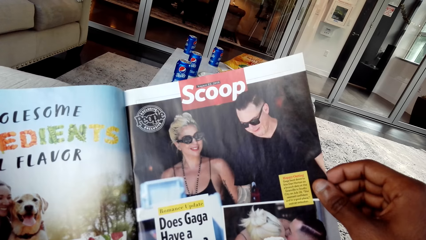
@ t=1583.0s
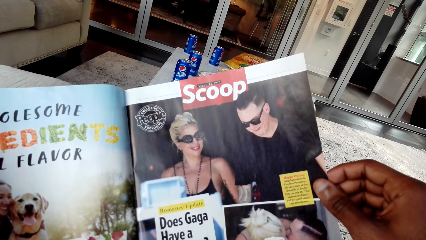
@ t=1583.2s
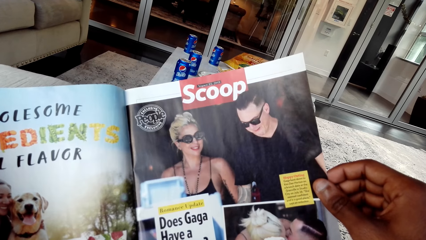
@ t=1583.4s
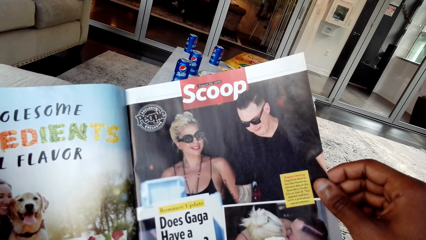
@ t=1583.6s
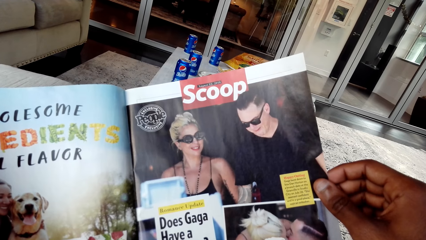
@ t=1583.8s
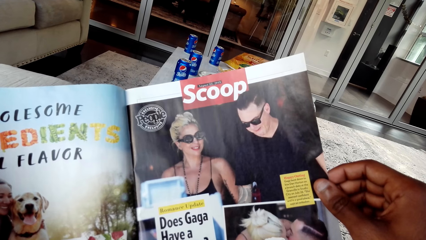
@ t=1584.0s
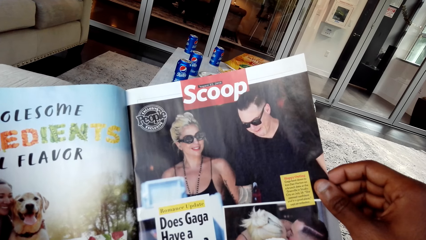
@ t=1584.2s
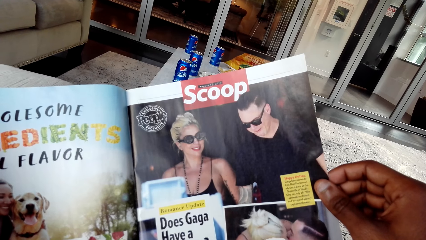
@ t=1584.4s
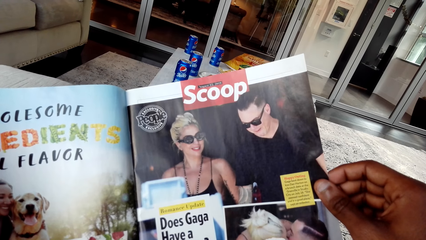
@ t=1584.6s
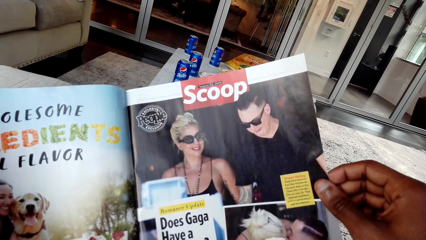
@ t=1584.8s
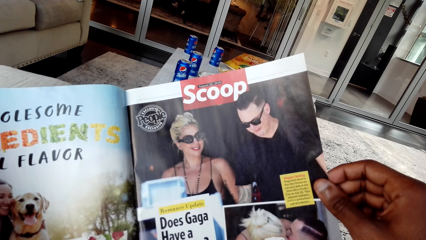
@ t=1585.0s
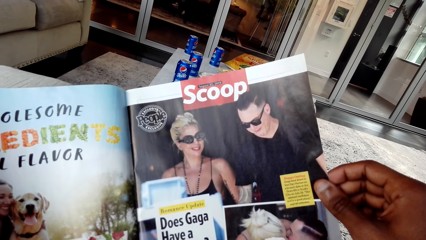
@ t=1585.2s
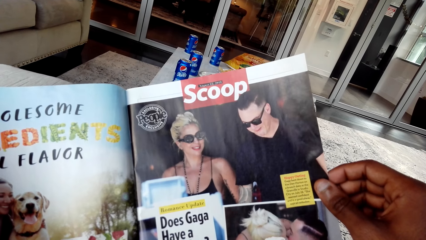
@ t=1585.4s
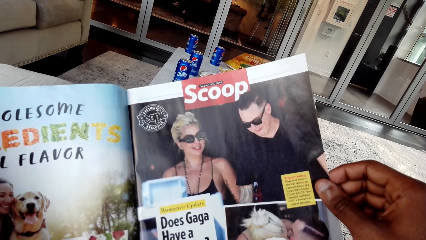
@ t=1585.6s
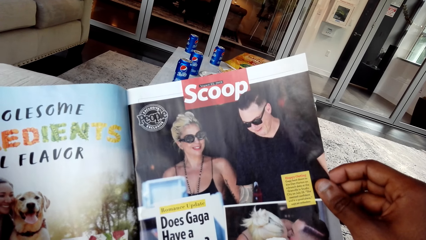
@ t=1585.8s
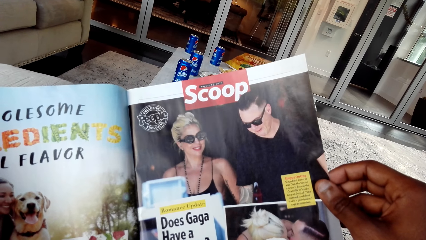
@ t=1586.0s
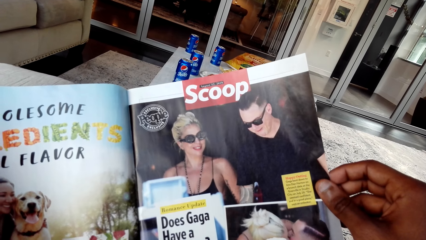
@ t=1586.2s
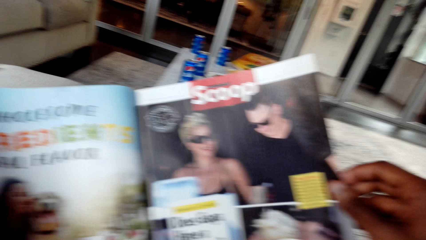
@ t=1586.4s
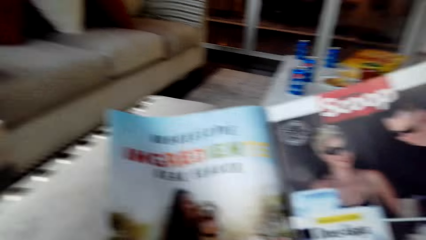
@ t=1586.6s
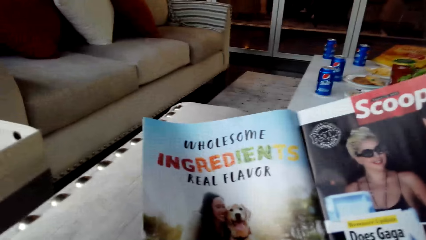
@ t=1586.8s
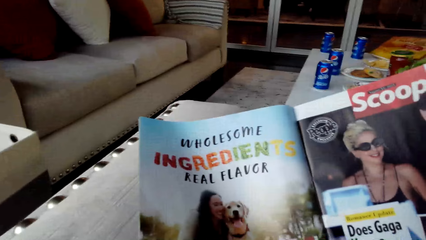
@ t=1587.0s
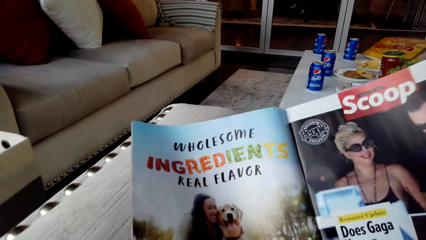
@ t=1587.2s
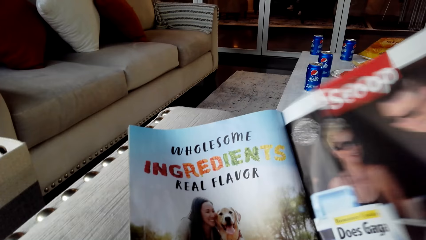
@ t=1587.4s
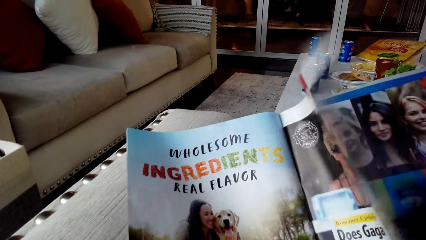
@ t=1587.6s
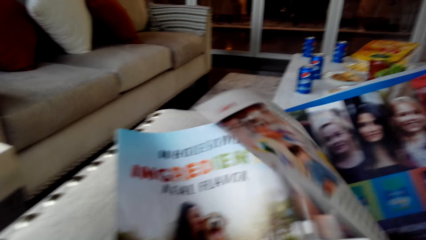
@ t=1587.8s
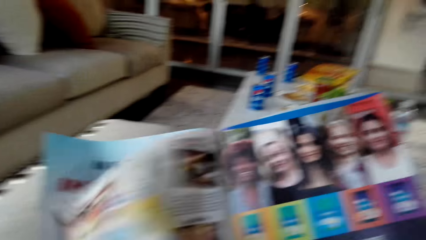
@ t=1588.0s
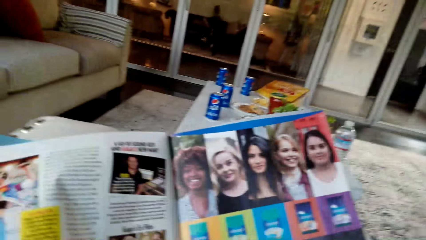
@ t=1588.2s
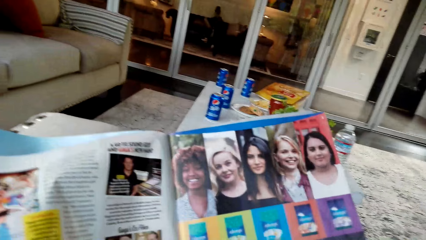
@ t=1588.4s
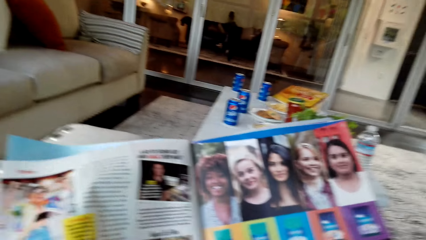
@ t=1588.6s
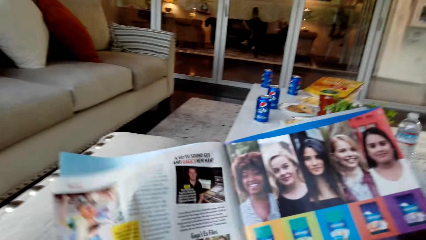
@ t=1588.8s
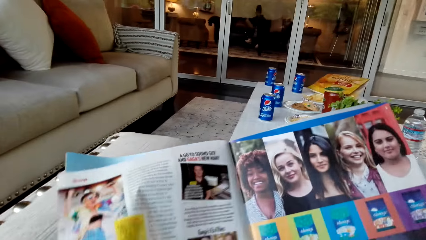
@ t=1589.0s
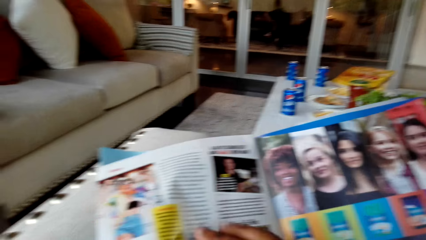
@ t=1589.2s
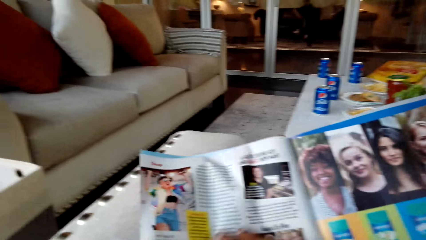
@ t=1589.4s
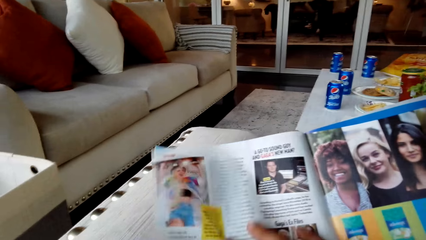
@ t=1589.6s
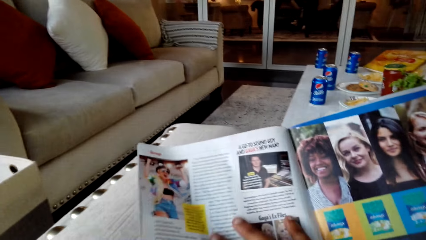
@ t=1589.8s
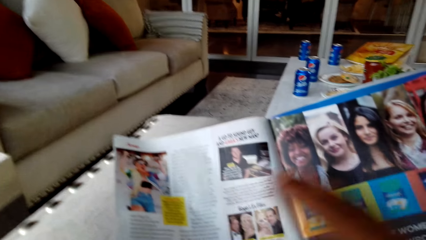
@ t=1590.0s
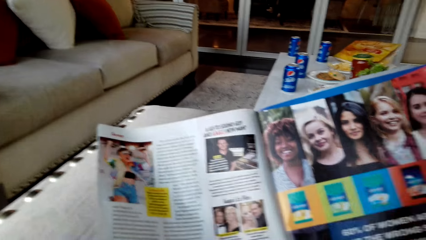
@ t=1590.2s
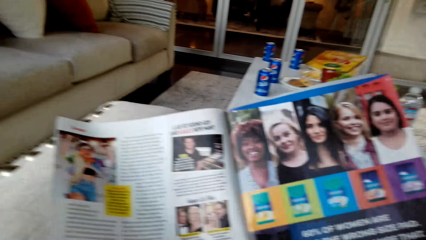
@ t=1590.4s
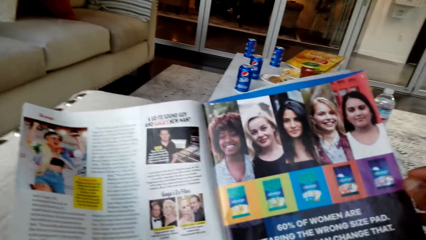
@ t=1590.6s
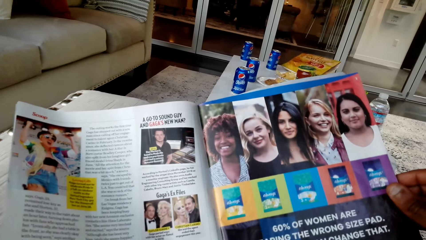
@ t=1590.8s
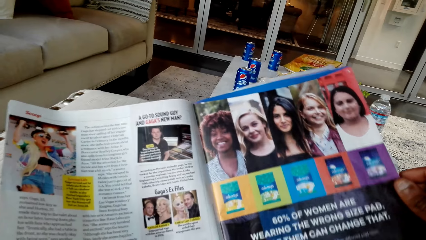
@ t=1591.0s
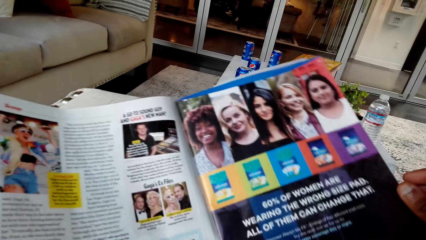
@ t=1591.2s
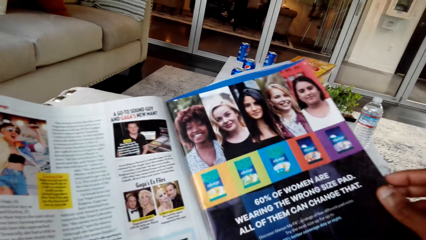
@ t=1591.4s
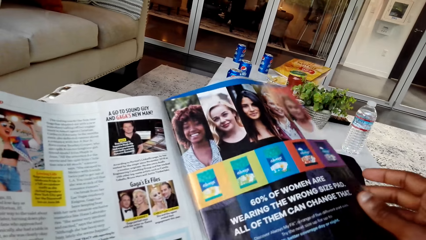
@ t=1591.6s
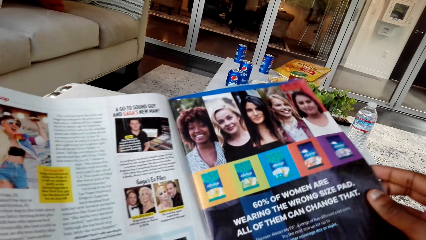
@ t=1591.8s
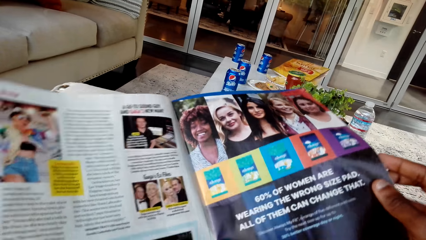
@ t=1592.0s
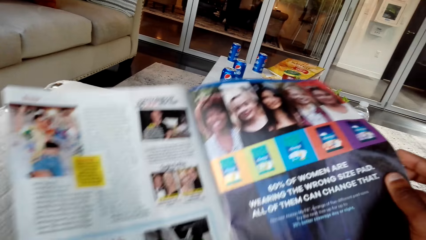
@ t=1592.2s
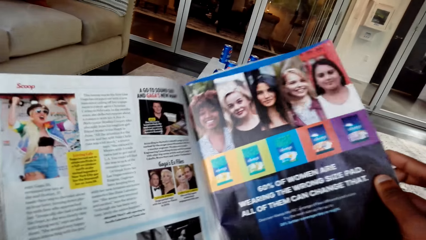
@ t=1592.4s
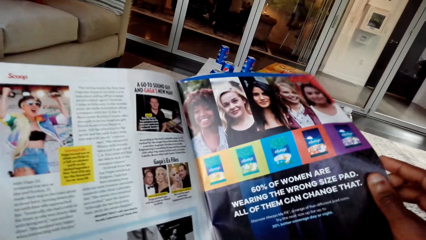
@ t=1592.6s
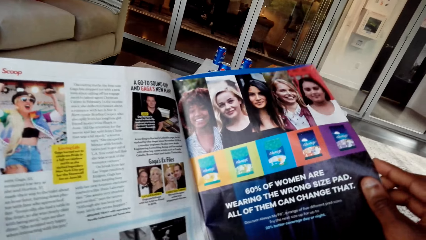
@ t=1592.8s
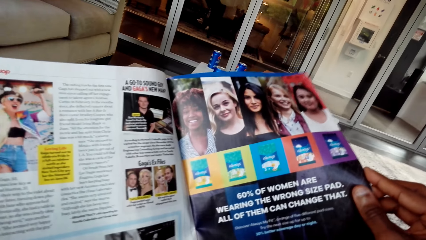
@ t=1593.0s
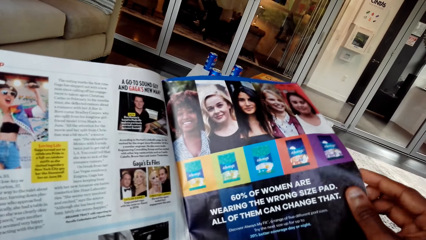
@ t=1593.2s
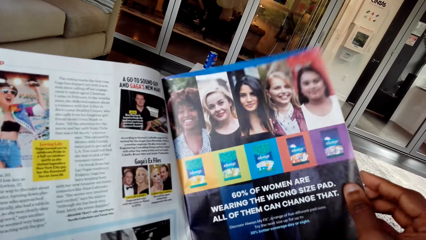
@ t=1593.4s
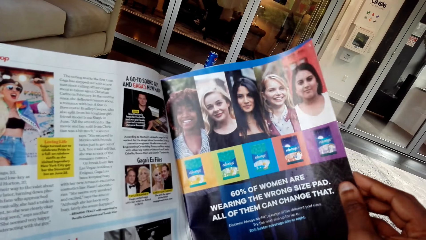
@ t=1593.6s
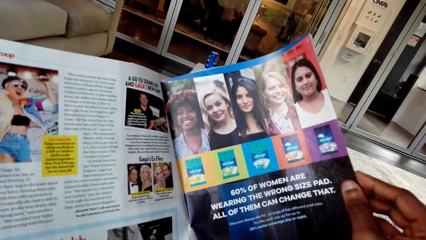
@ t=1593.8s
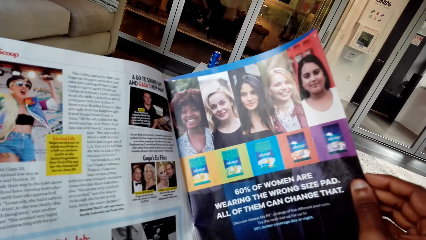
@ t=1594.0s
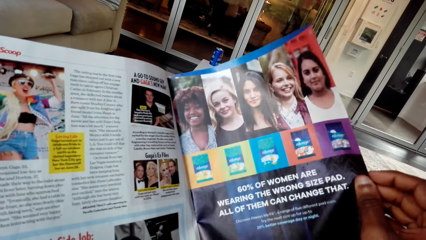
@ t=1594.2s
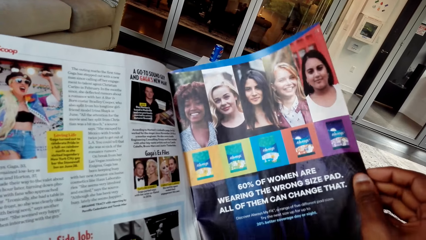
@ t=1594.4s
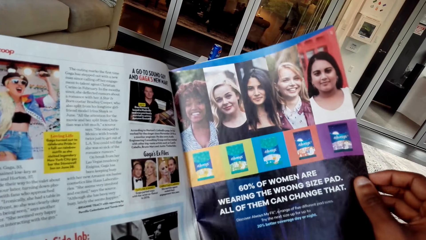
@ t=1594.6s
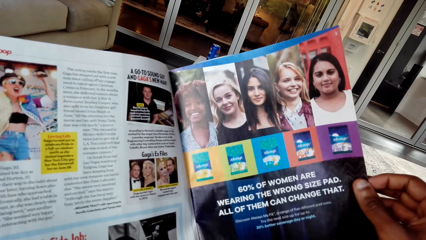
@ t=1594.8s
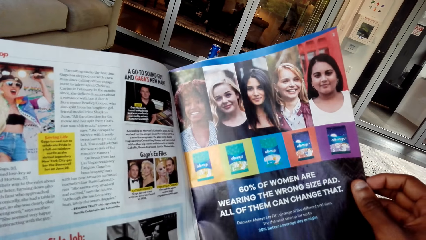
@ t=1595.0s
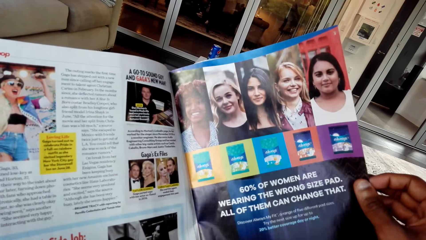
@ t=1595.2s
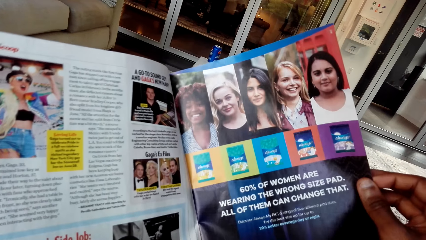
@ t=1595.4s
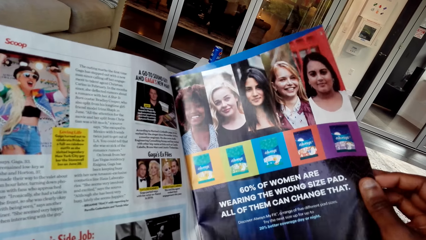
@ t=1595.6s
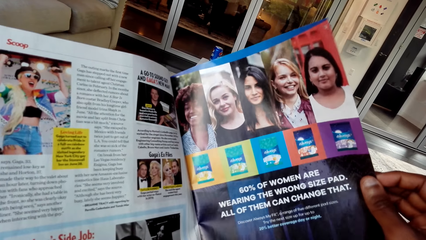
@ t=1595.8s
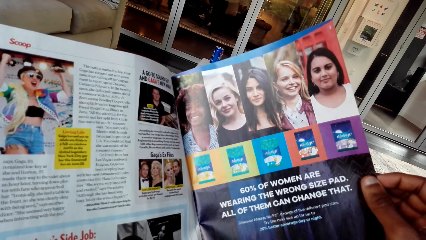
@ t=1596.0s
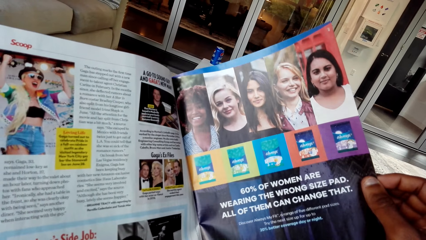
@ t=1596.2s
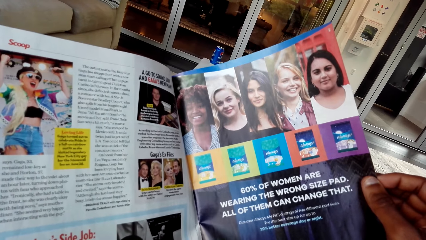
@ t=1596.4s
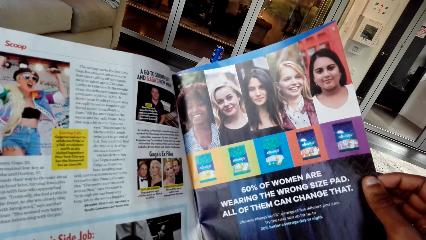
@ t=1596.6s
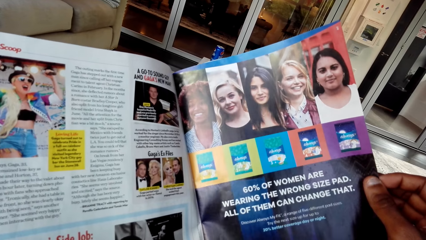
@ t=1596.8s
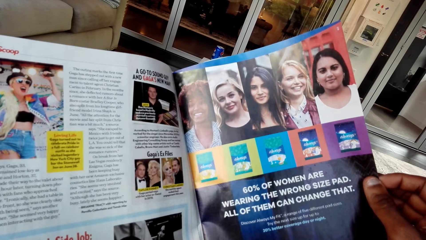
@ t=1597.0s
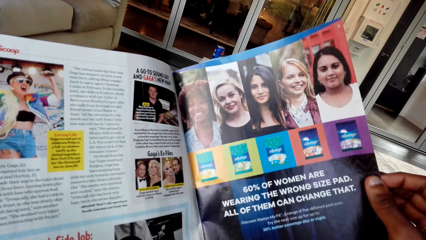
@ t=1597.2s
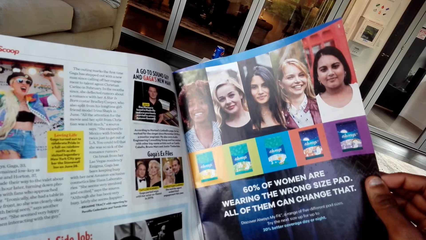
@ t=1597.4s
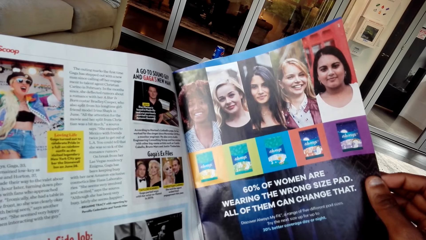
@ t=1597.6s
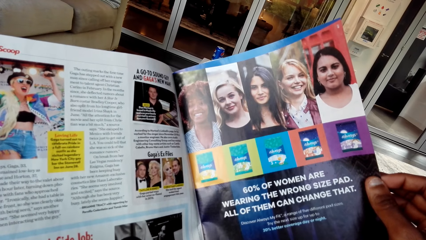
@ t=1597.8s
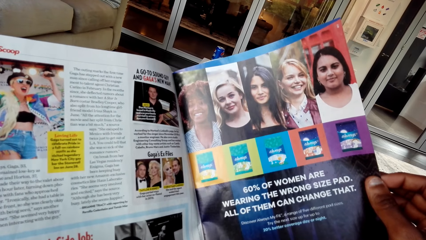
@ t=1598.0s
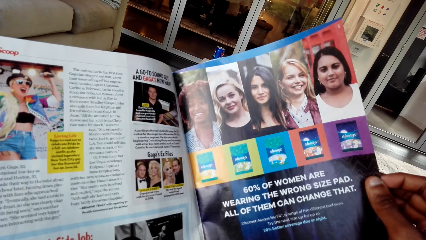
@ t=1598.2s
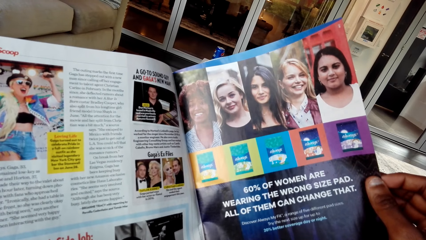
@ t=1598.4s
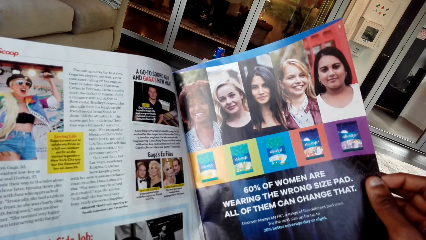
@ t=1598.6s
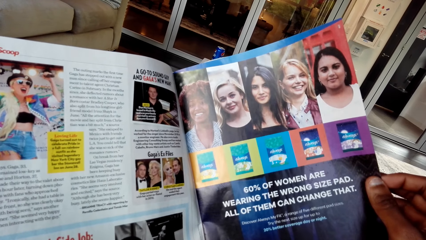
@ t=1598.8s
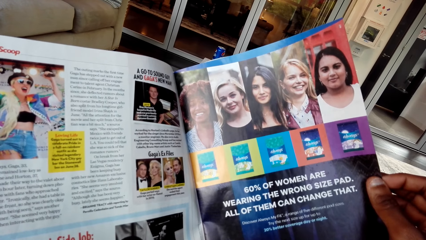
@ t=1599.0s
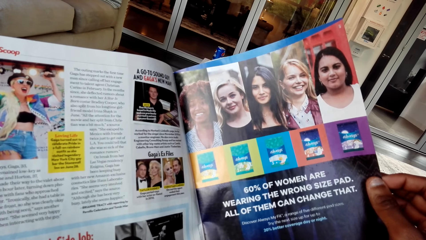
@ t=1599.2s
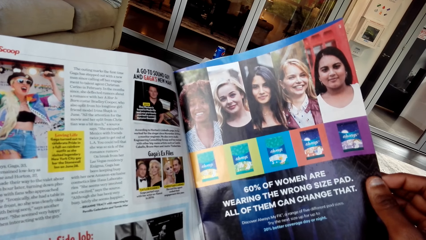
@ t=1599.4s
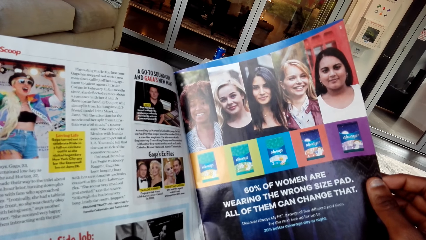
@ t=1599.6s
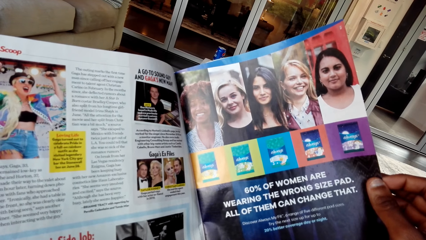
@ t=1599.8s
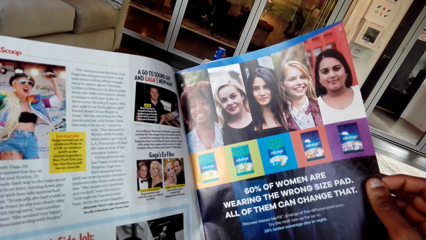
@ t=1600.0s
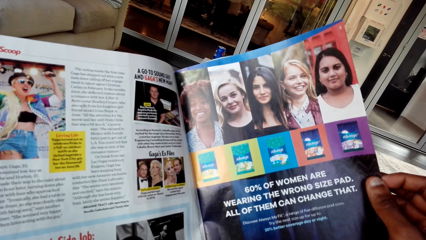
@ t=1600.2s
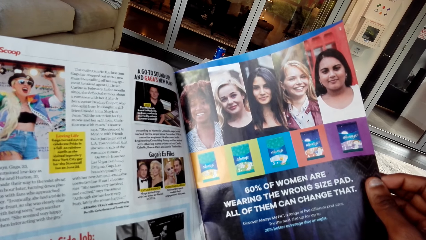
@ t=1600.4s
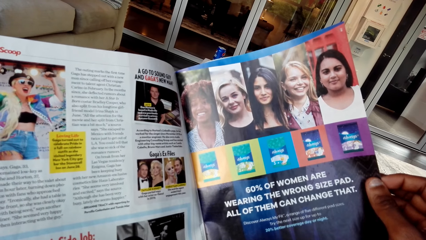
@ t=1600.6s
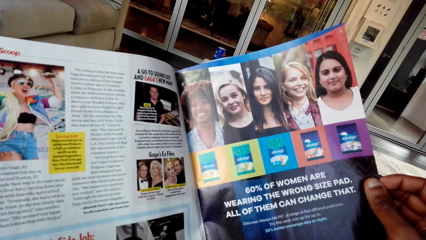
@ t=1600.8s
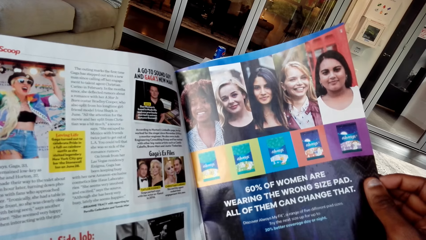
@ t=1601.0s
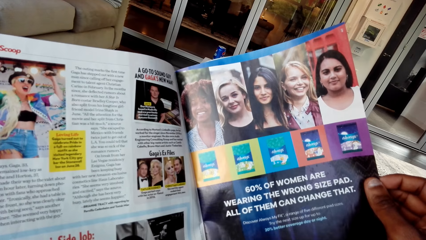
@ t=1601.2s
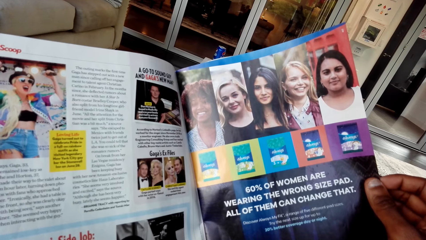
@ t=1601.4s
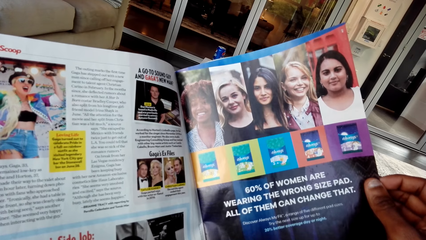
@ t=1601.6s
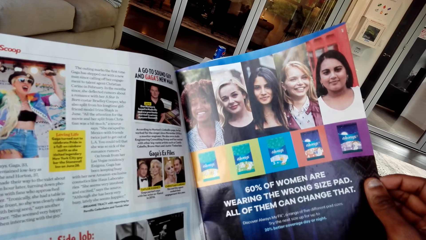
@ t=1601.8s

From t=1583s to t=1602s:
The camera wearer opens the next page. They look at the magazine. They read the magazine.
